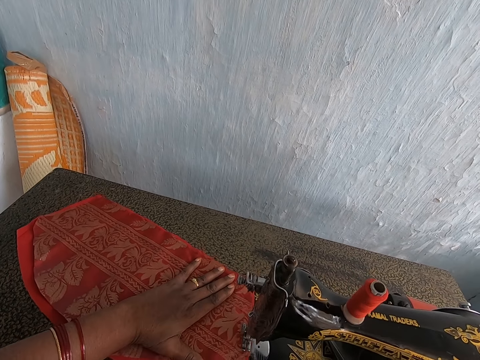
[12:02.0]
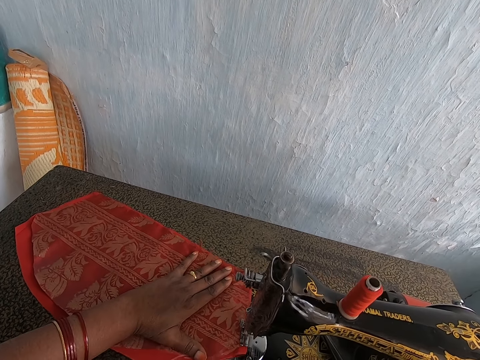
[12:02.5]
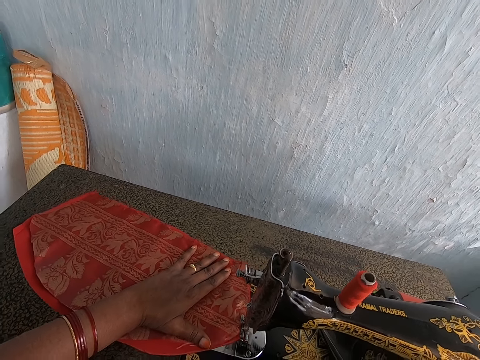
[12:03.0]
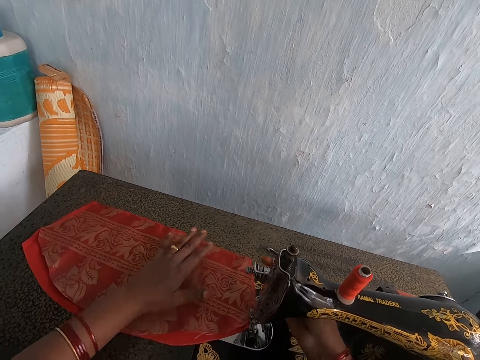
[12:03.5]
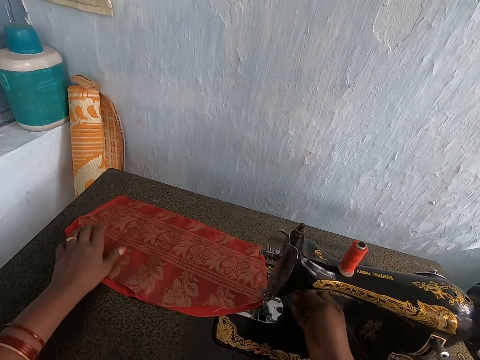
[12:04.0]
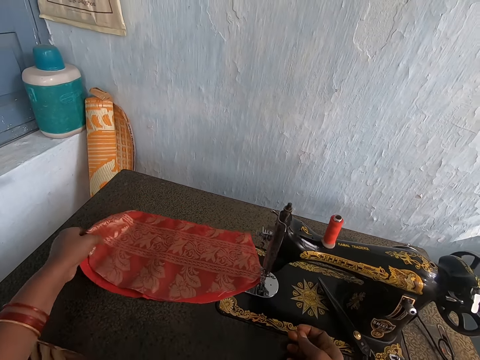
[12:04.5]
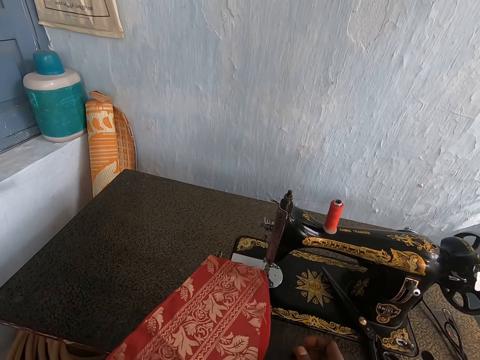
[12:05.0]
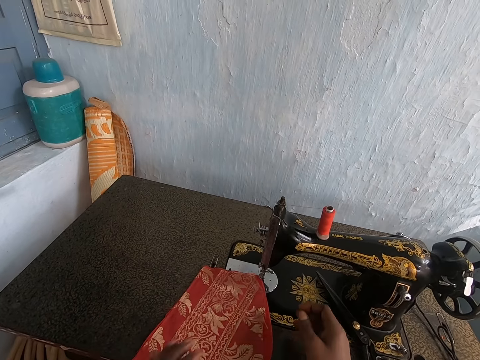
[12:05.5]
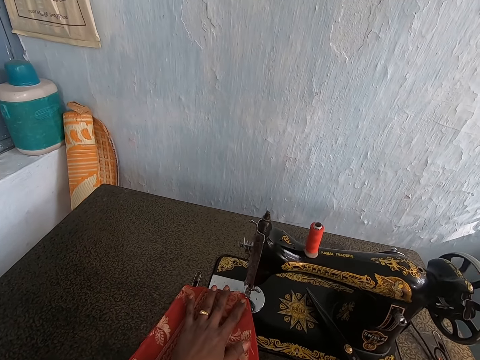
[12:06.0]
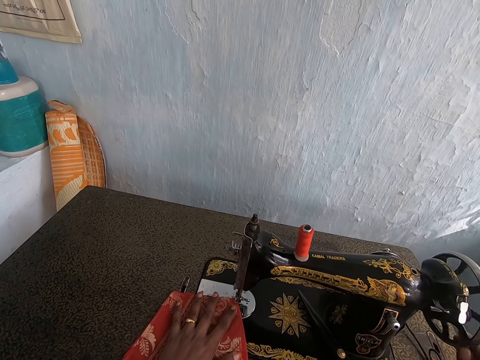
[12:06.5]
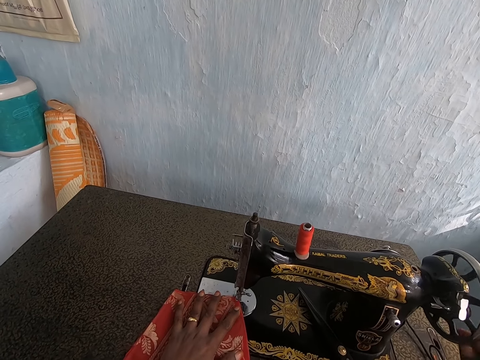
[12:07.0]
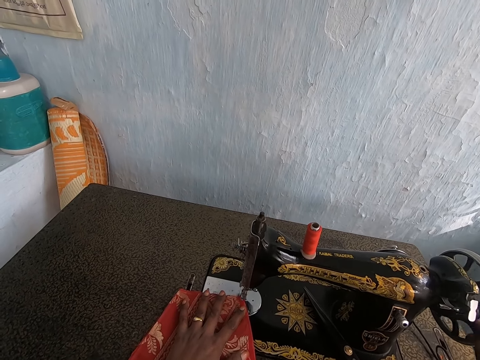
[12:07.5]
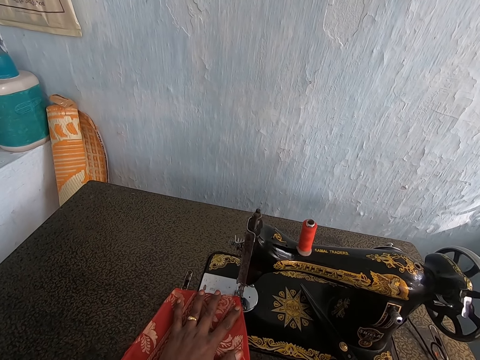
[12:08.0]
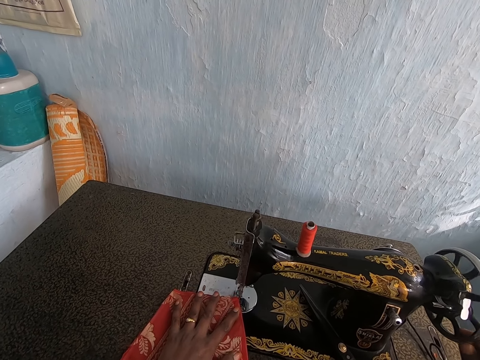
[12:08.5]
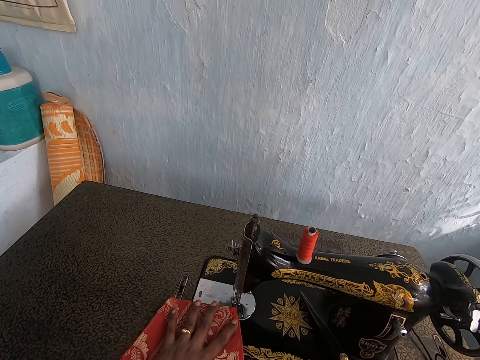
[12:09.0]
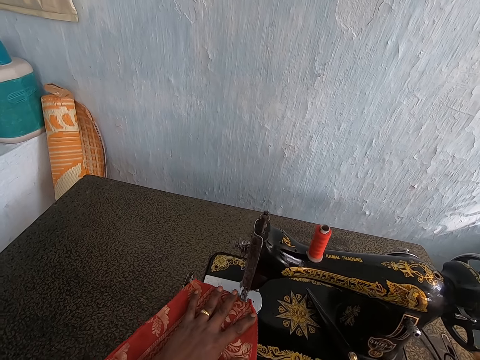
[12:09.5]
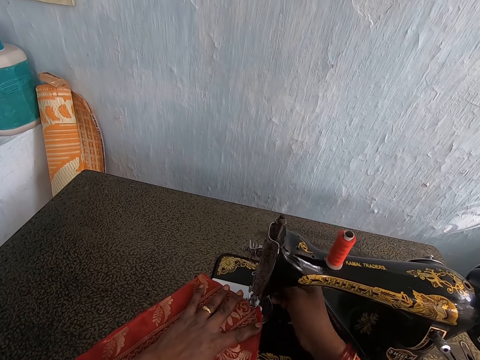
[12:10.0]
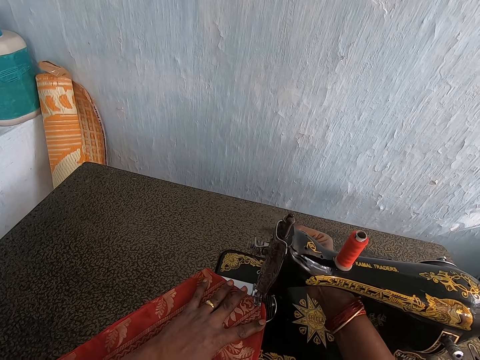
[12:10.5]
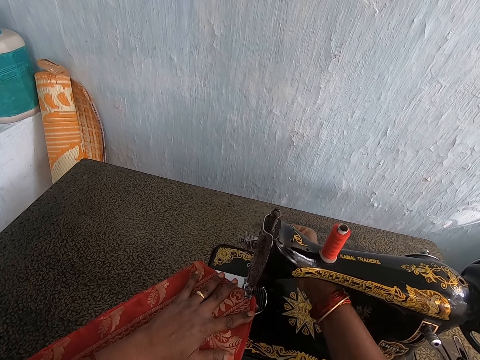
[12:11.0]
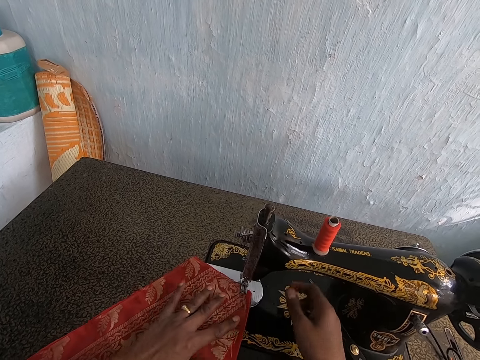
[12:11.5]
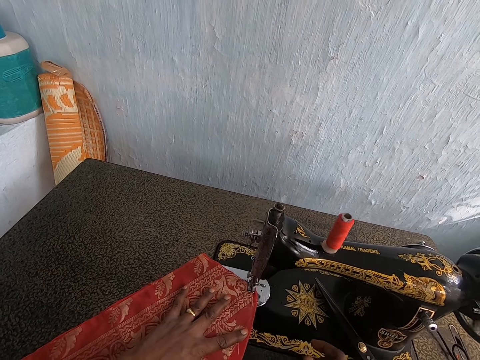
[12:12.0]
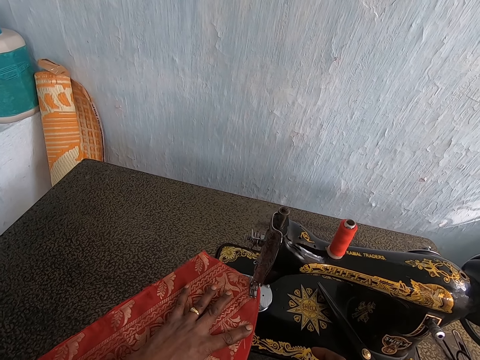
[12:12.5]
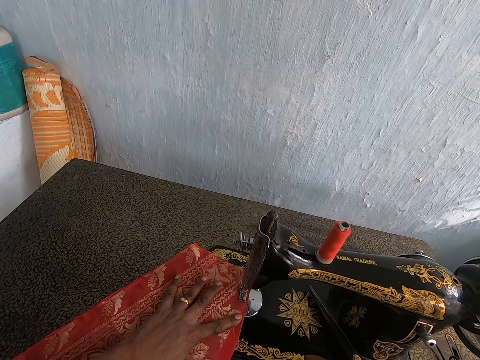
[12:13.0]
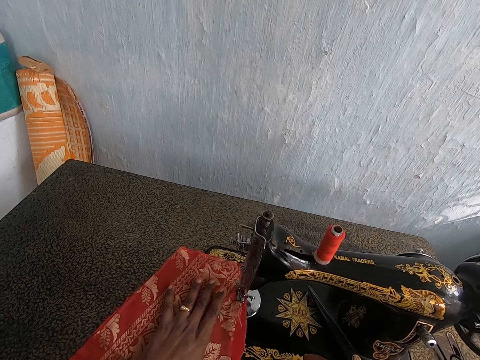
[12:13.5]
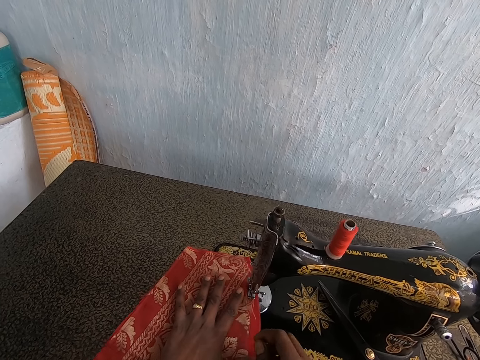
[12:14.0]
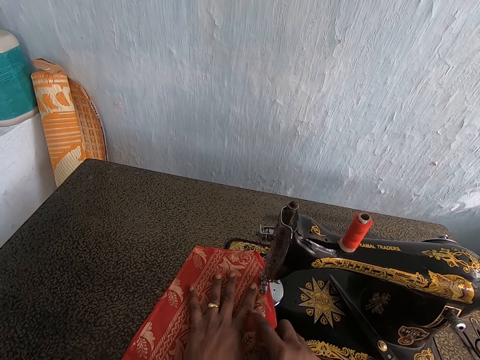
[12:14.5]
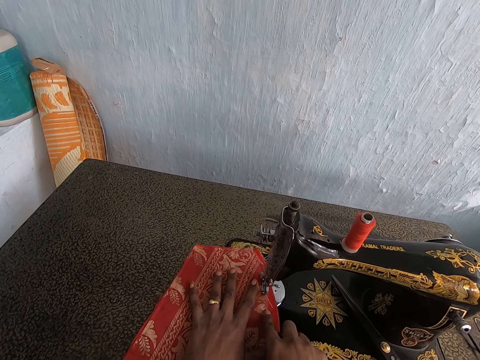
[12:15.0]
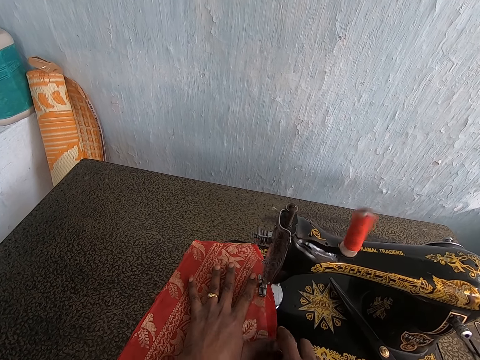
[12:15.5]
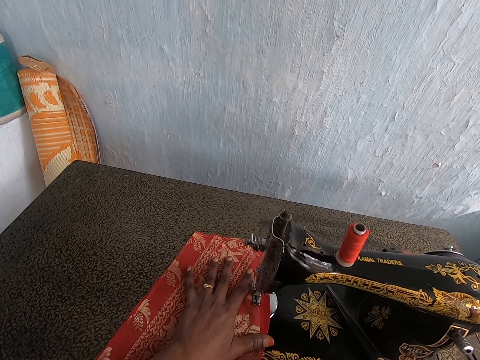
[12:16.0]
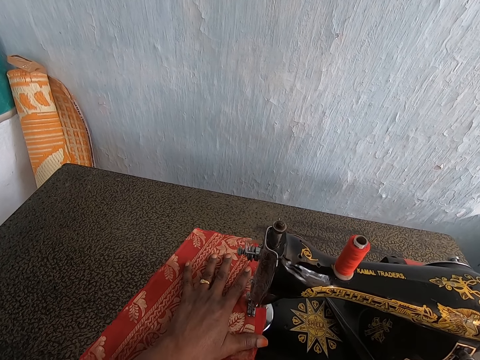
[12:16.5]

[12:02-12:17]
The camera wearer moves the presser bar lifter. She adjusts the red and wine cloth with her left hand. She moves the materials. She spins the balance wheel of the sewing machine with her right hand. She adjusts the needle bar of the sewing machine with her right hand. She moves the presser bar lifter. She sews the red and wine cloth in her left hand with the sewing machine.

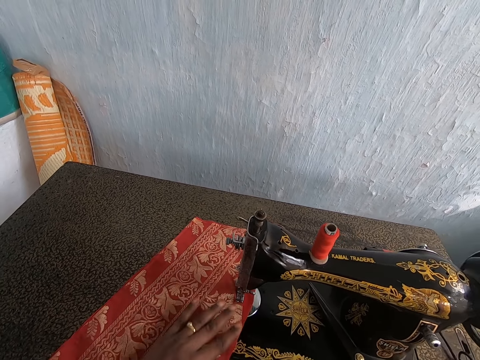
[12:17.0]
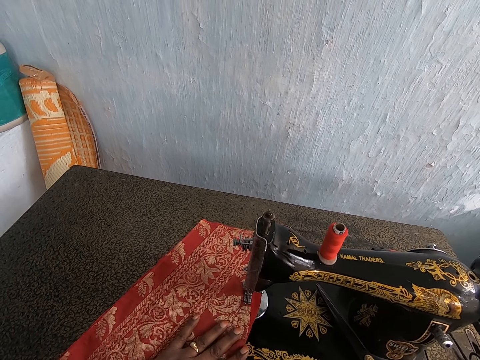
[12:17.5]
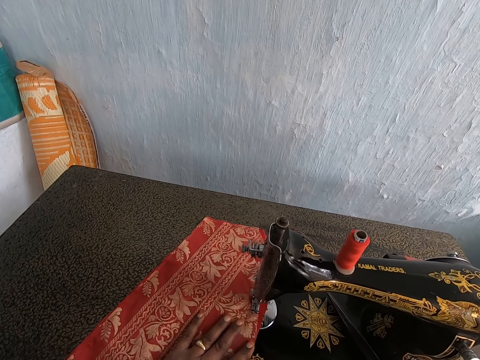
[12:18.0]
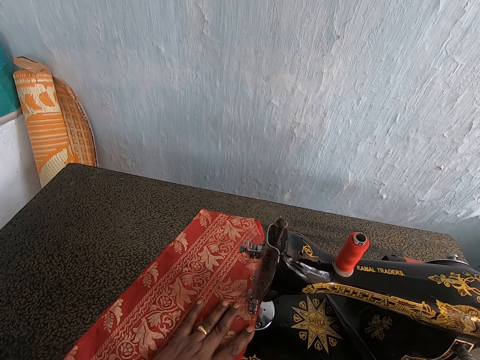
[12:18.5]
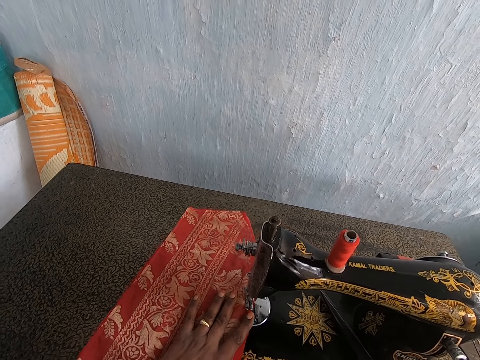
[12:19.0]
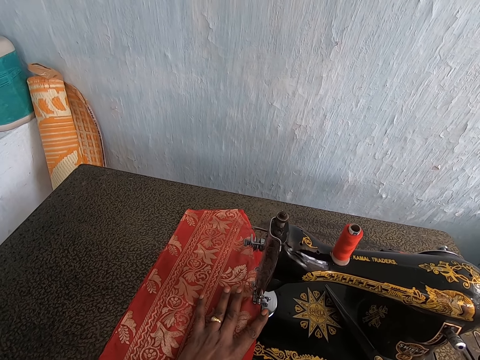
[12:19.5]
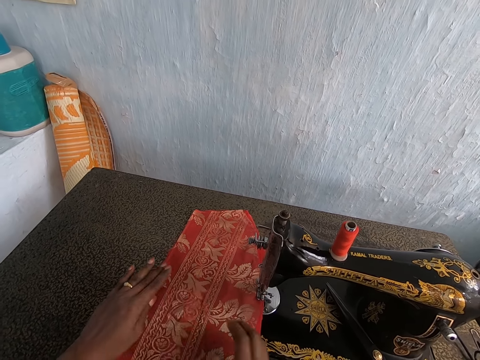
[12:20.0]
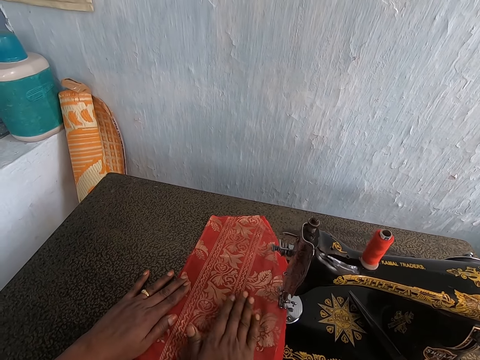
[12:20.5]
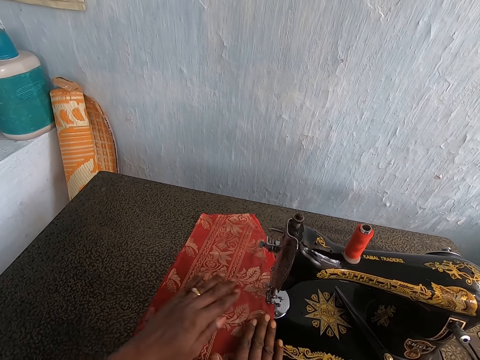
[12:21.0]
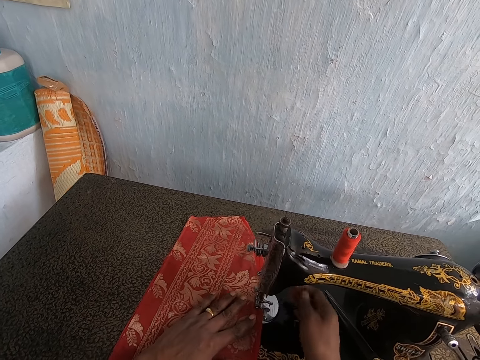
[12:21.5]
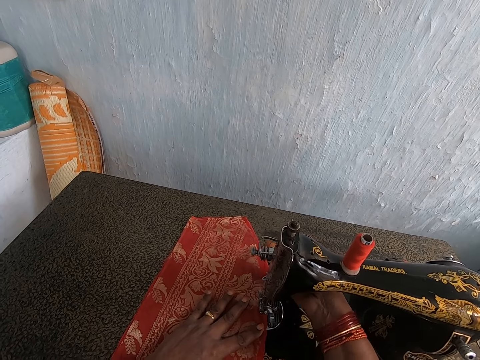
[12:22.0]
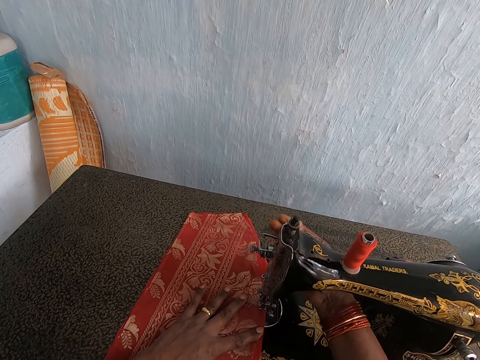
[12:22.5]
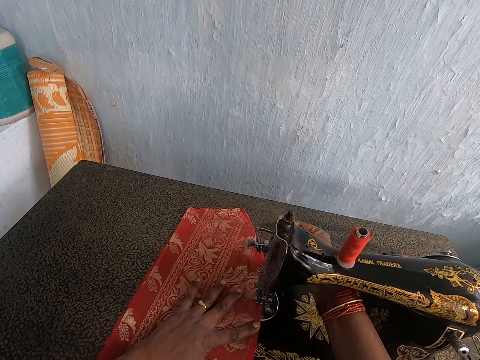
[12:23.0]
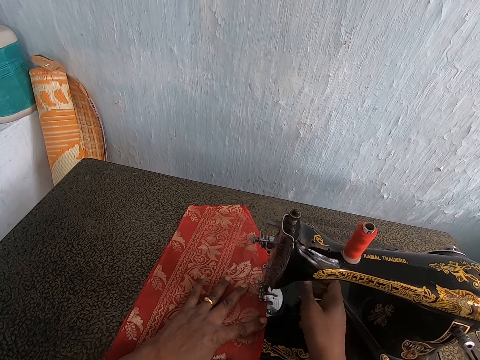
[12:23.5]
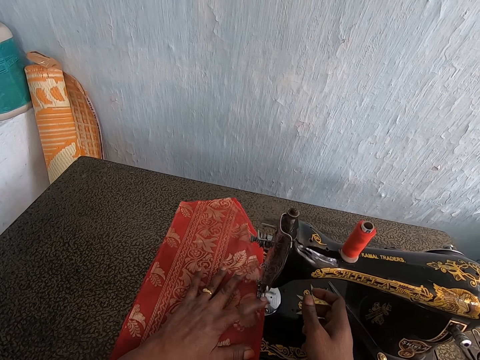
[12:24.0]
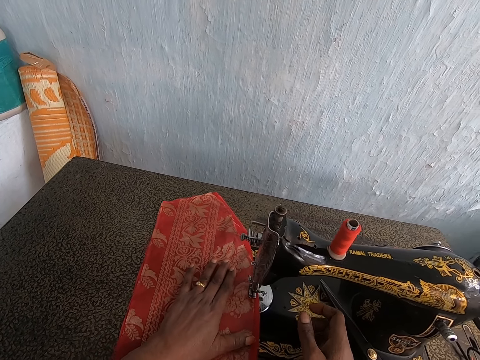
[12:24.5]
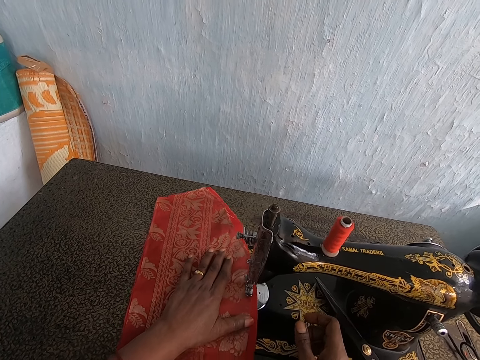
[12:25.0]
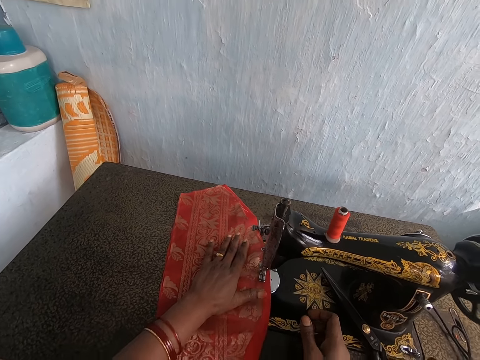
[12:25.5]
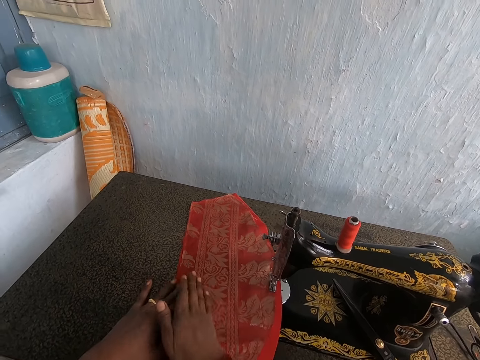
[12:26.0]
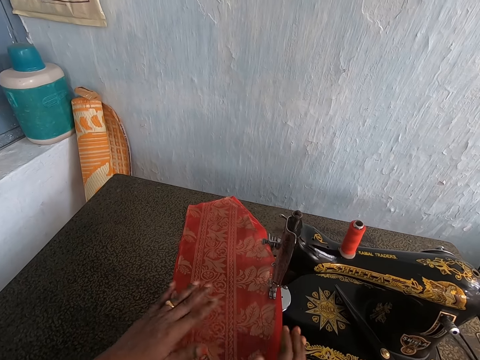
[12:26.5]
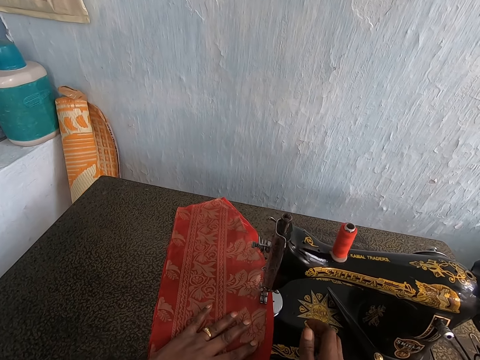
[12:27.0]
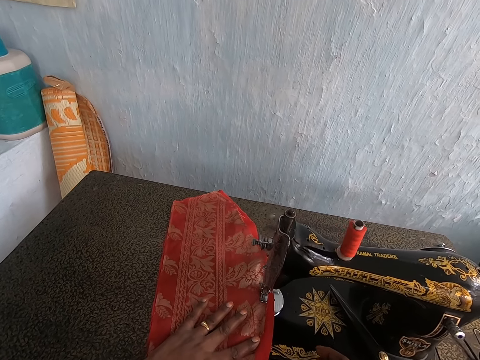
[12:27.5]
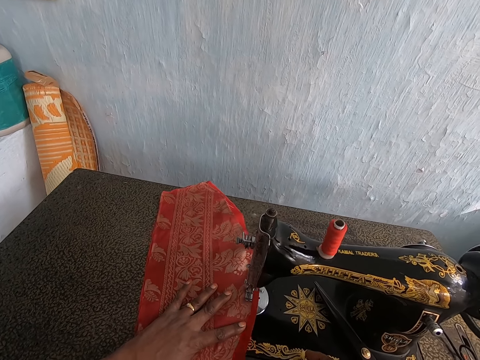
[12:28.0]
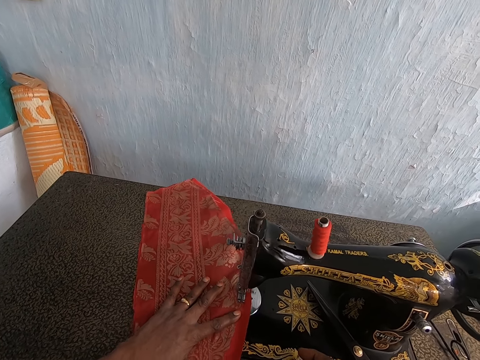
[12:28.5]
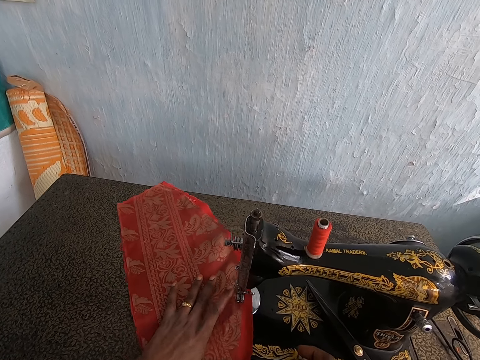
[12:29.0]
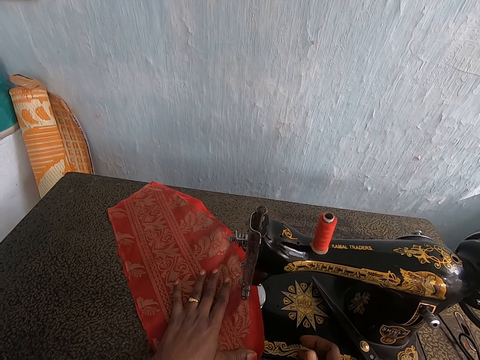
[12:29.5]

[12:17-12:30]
The camera wearer smoothens the red and wine cloth with her right hand. She adjusts the needle bar of the sewing machine with her right hand. She moves the presser bar lifter. She sews the red and wine cloth in her left hand with the sewing machine. She smoothens the red and wine cloth with her right hand. She sews the red and wine cloth in her left hand with the sewing machine.
